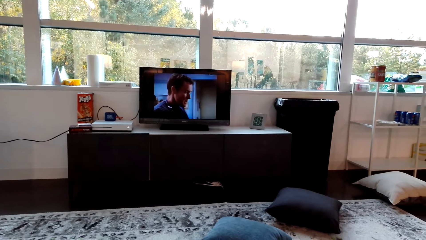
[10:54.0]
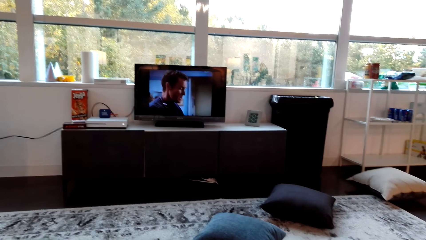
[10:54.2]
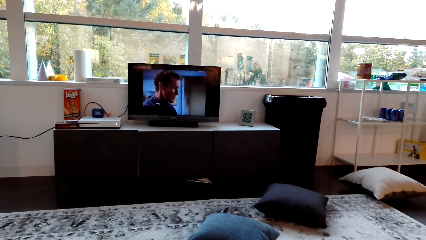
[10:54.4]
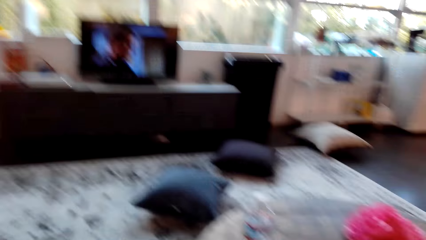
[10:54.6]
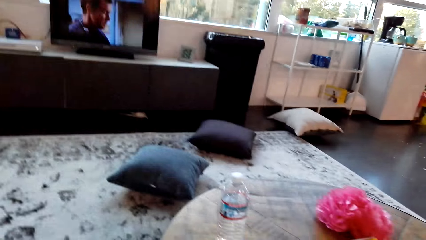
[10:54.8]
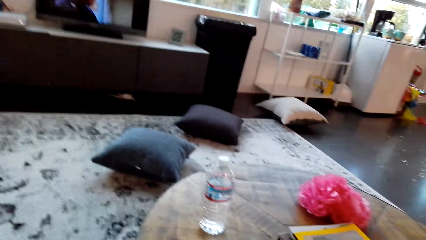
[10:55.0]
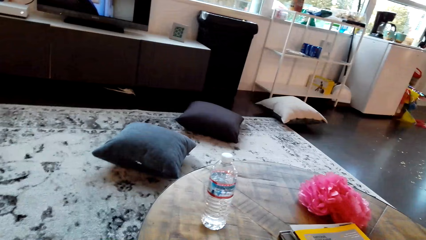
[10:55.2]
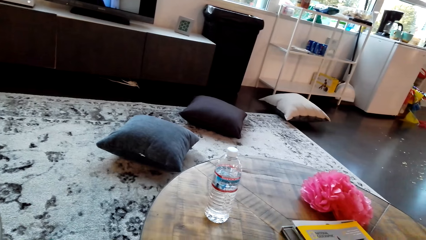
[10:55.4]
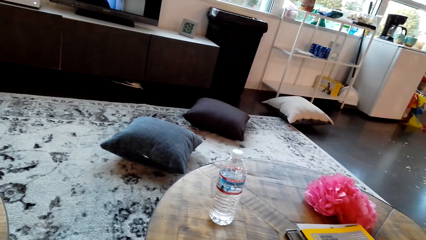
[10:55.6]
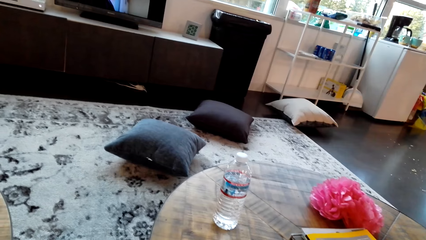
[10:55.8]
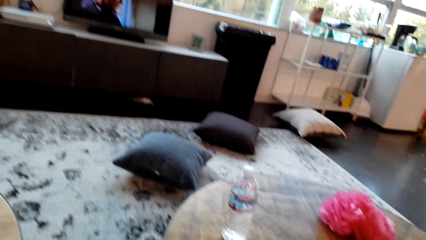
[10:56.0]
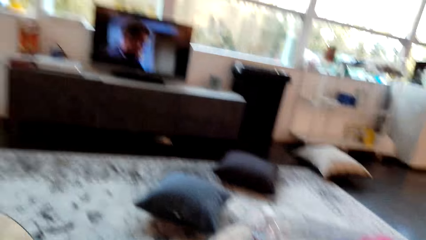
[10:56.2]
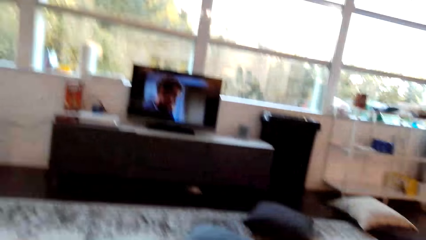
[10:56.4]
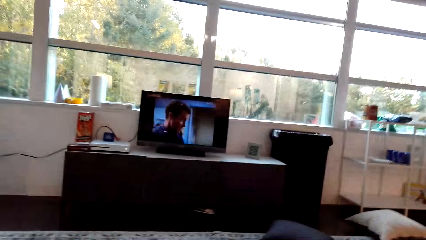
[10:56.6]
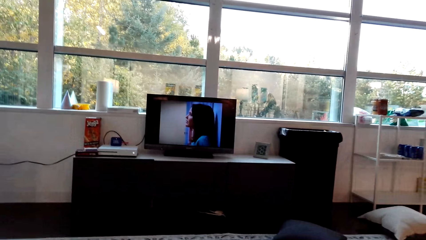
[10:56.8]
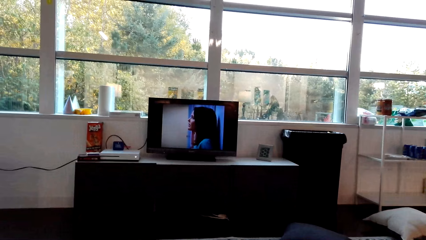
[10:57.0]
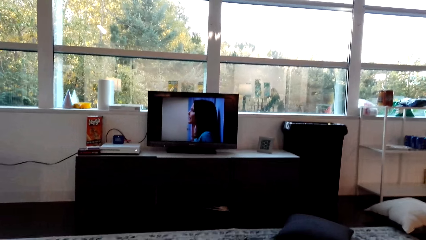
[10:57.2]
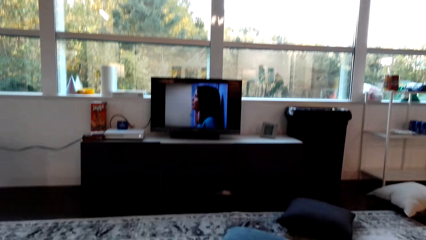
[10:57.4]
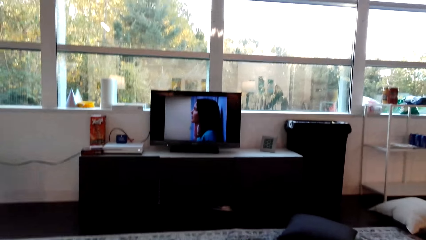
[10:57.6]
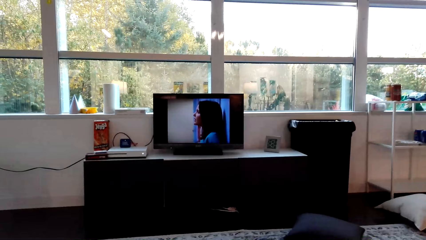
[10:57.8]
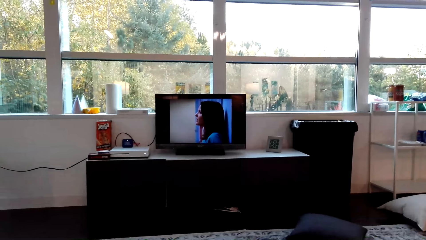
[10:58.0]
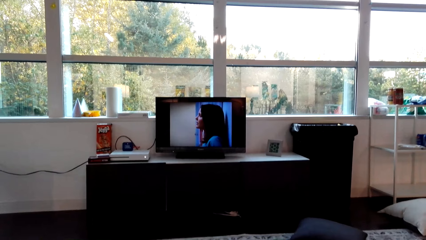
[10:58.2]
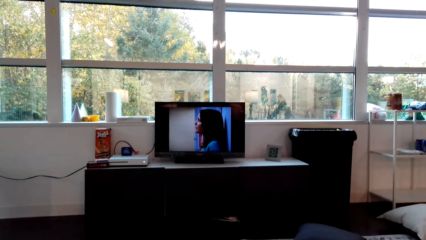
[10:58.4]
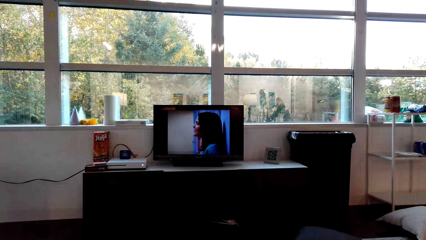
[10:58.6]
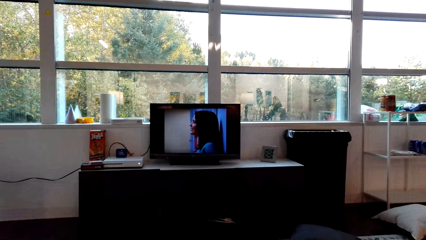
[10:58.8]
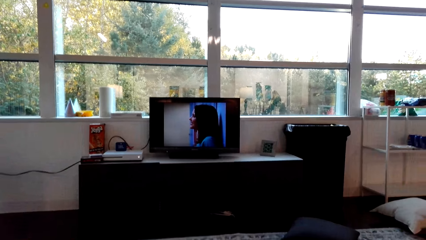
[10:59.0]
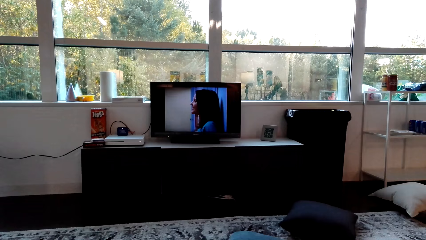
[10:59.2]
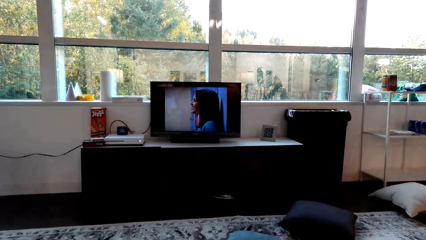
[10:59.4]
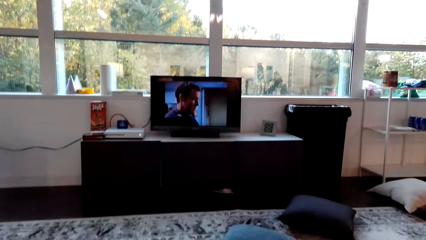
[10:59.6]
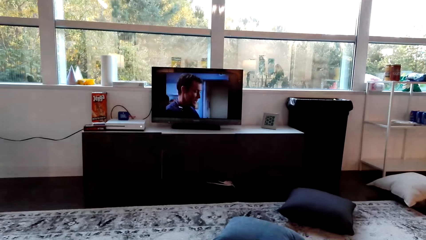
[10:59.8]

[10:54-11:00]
The camera wearer watches TV.

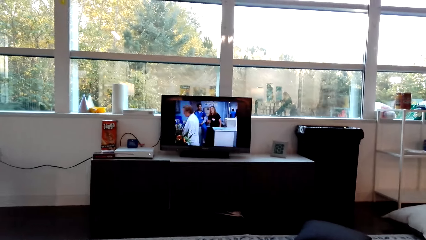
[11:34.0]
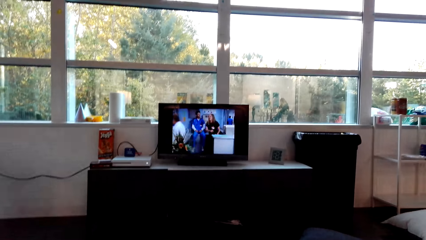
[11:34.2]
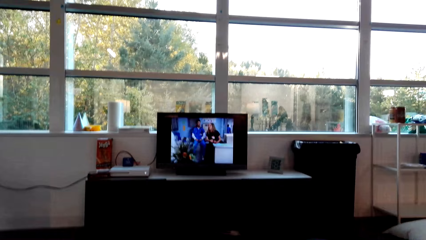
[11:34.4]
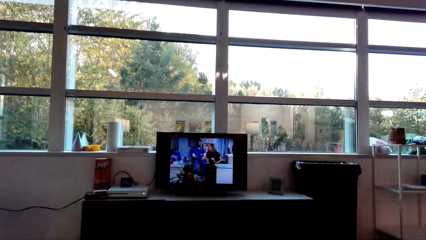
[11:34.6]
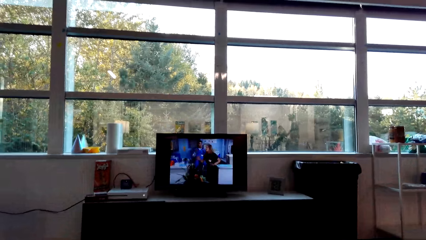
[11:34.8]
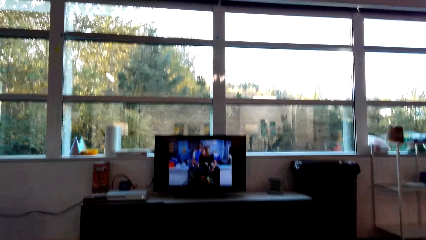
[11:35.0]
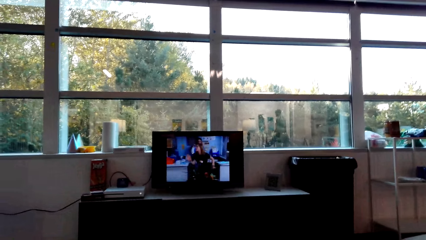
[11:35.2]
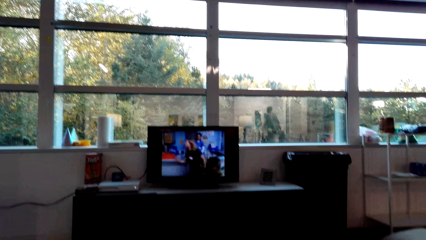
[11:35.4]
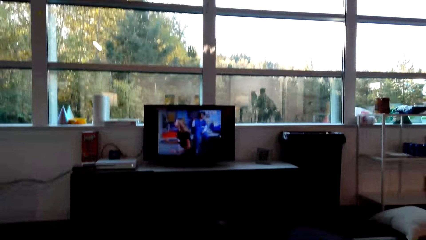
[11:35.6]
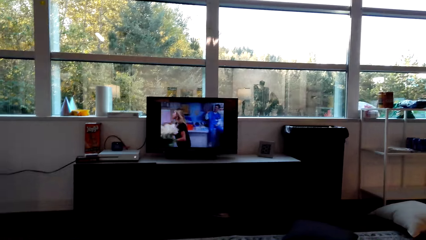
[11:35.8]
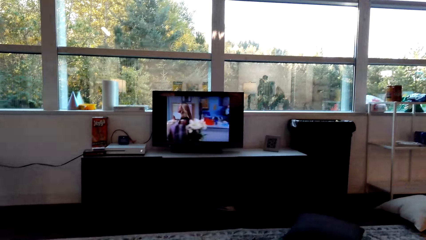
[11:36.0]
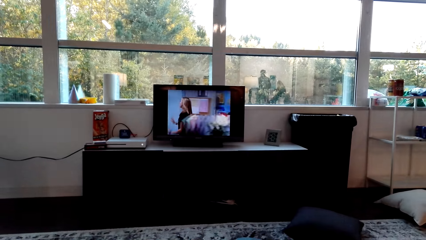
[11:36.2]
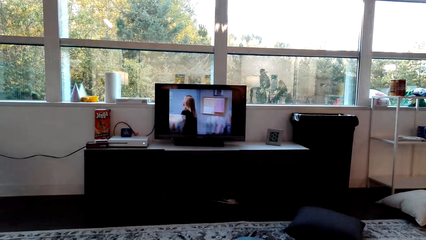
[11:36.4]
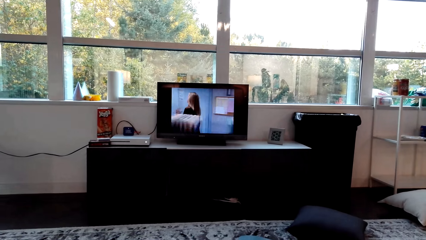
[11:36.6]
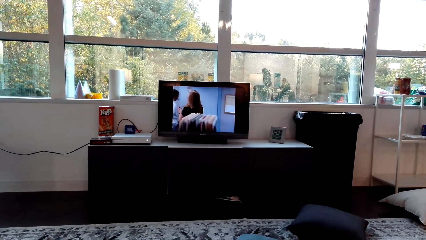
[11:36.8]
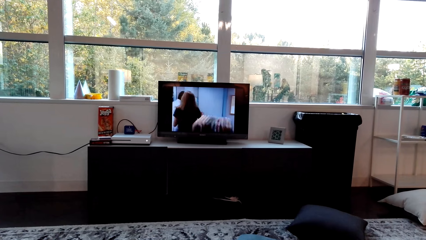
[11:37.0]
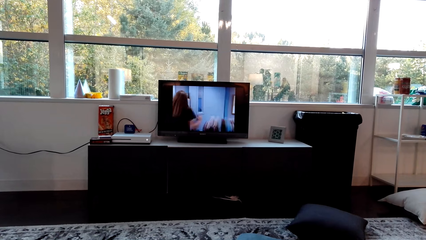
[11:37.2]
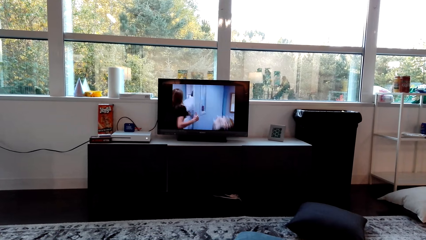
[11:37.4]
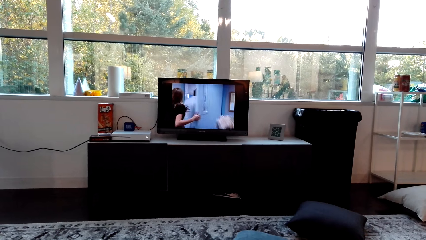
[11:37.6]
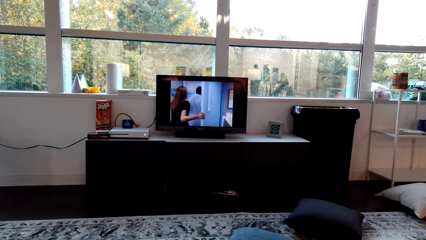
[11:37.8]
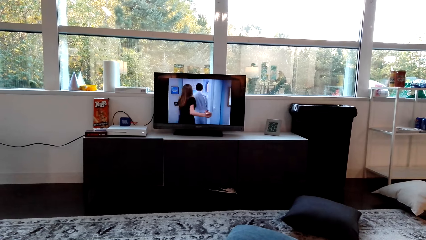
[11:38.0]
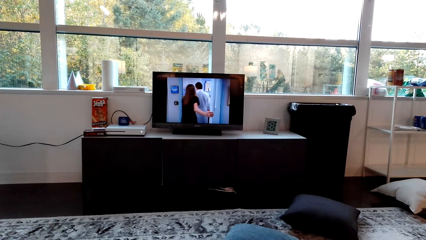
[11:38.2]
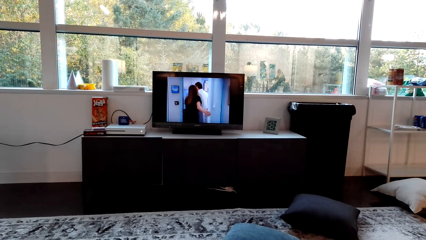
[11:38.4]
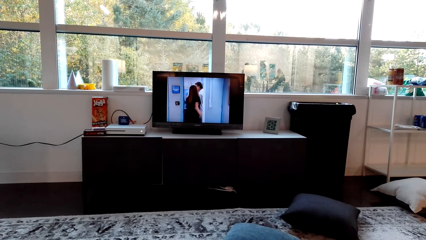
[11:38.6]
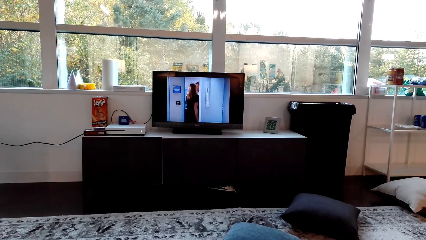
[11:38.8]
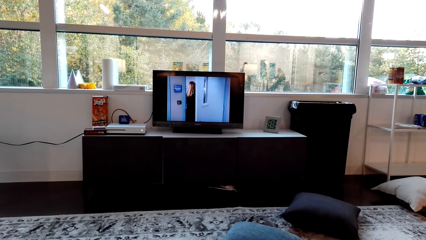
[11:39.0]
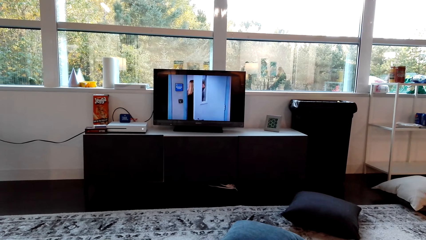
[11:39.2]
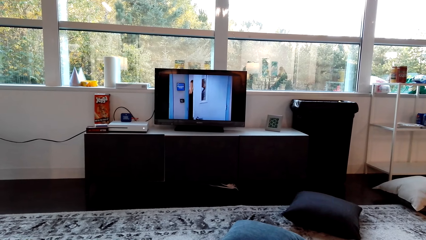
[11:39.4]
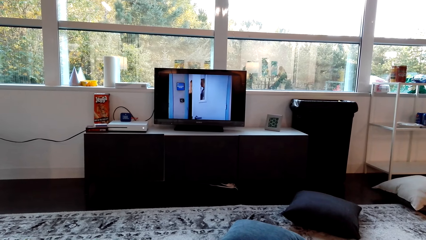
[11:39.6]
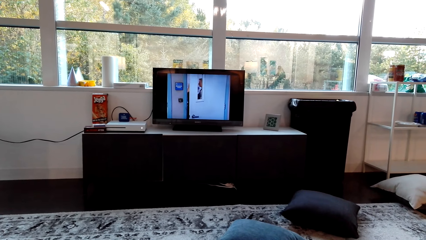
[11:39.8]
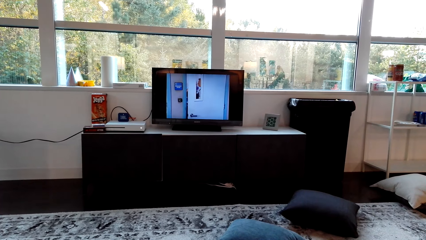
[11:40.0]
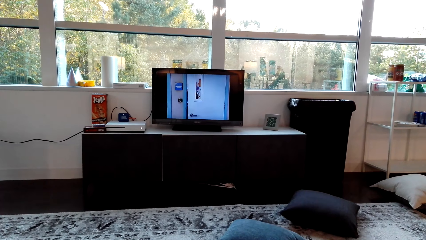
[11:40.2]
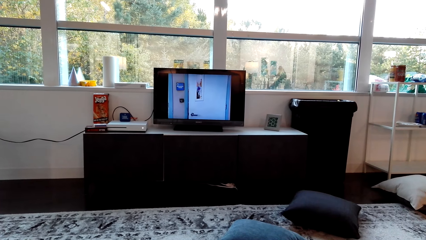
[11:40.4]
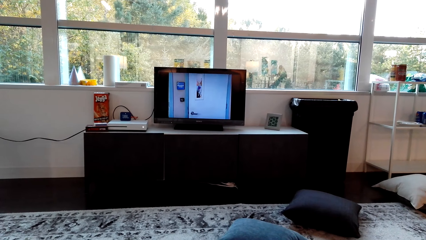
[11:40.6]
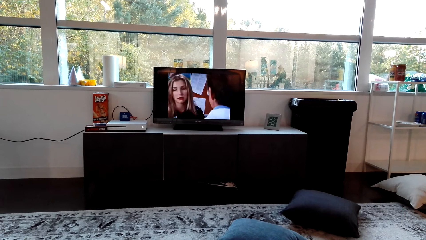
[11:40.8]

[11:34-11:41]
The camera wearer clears their throat.
